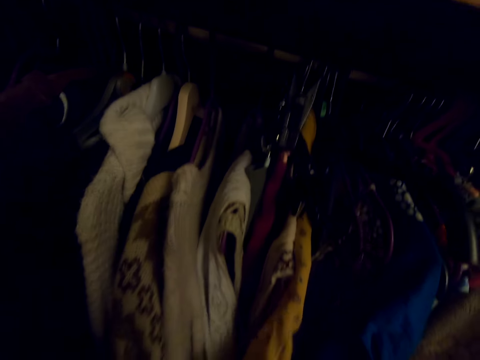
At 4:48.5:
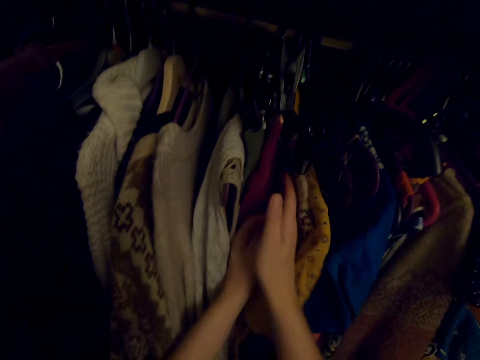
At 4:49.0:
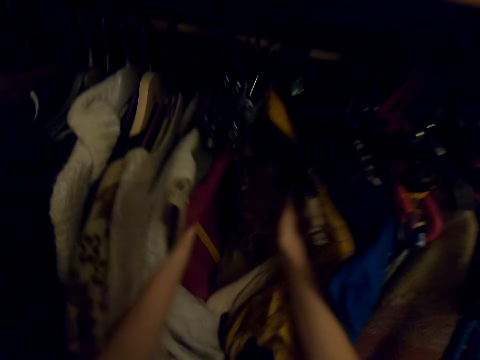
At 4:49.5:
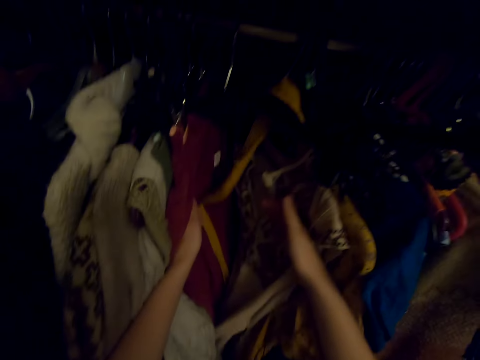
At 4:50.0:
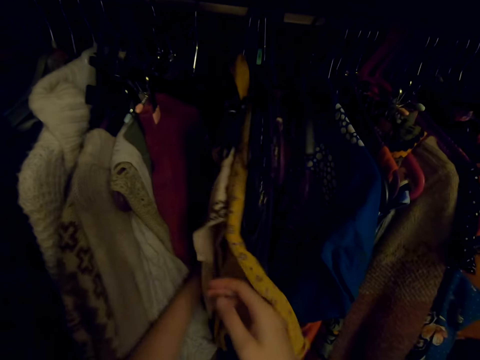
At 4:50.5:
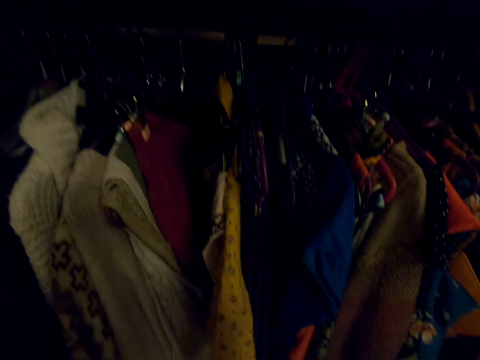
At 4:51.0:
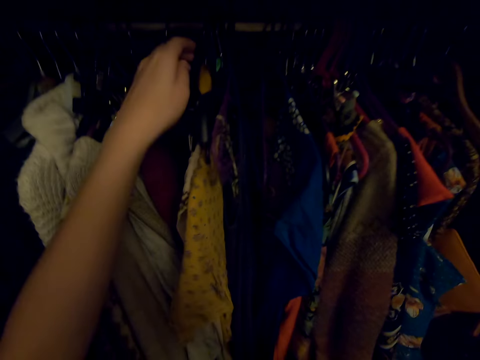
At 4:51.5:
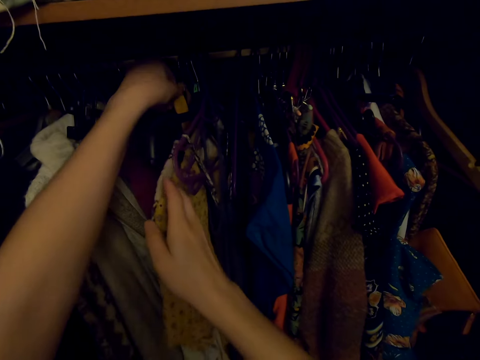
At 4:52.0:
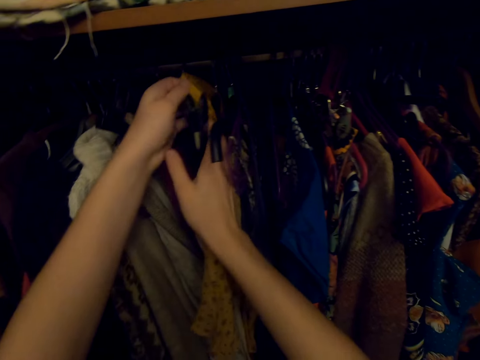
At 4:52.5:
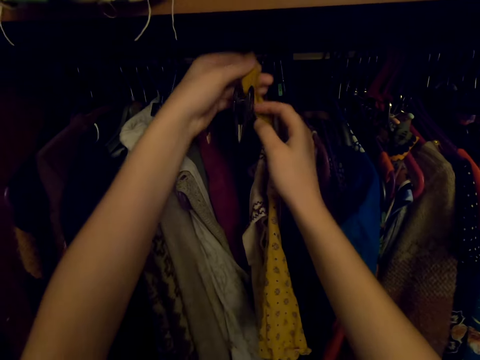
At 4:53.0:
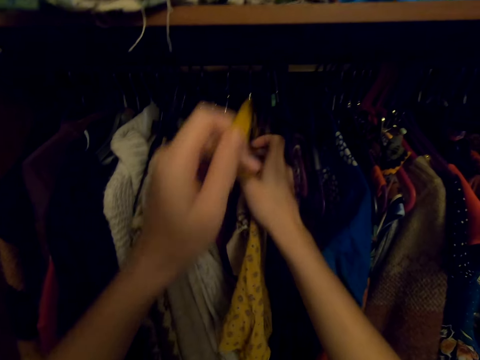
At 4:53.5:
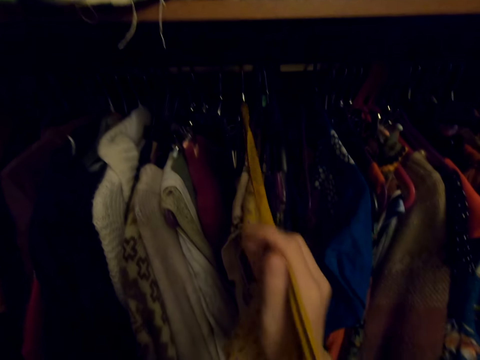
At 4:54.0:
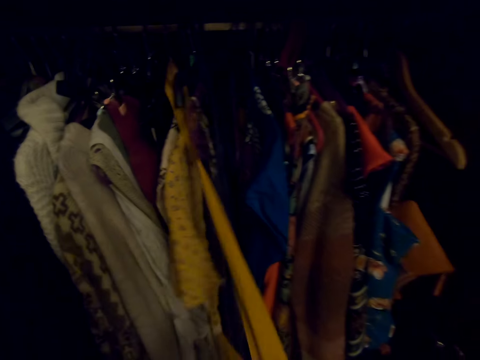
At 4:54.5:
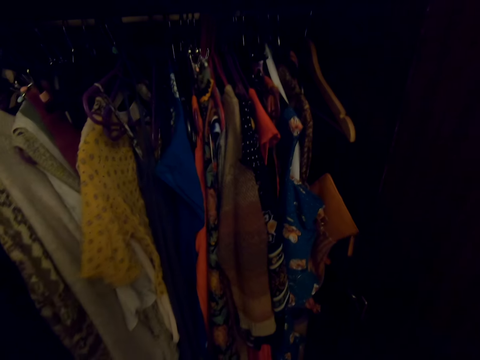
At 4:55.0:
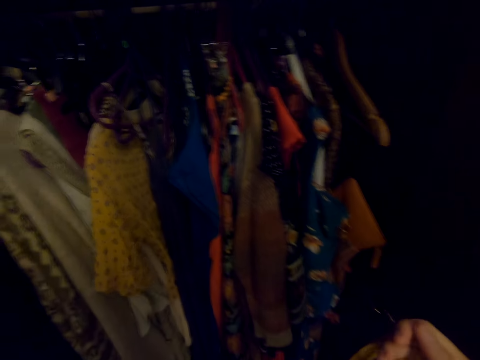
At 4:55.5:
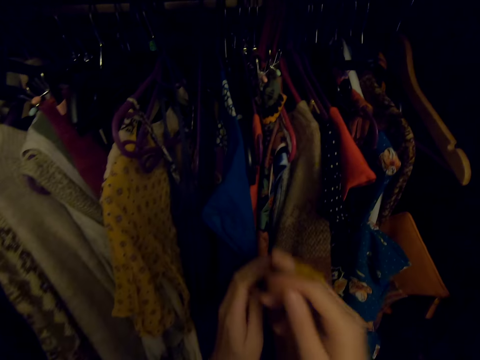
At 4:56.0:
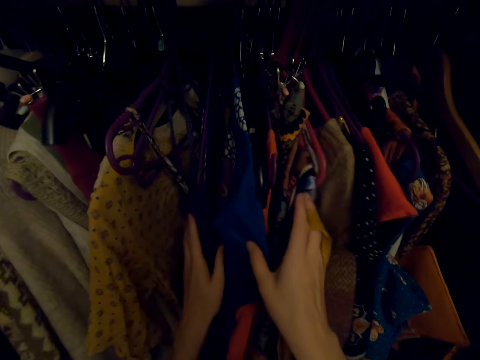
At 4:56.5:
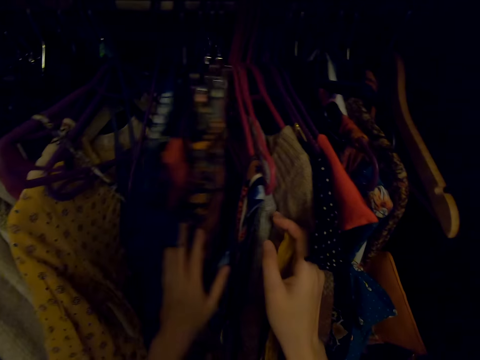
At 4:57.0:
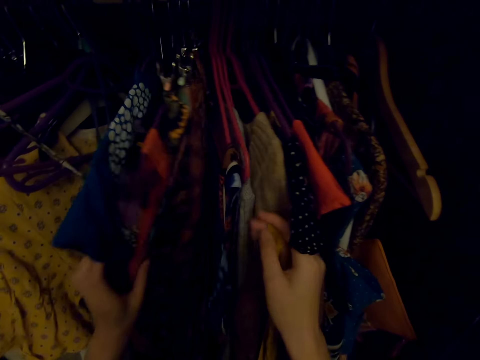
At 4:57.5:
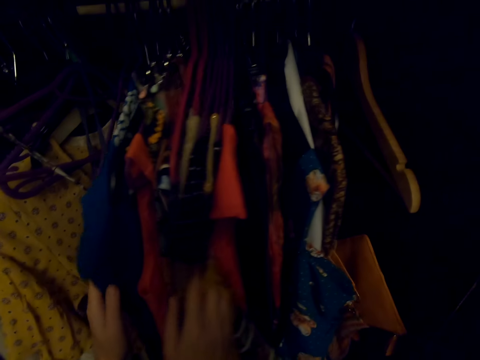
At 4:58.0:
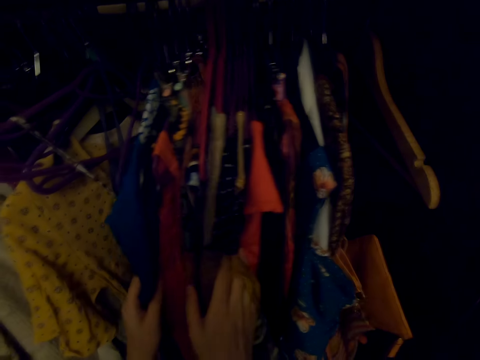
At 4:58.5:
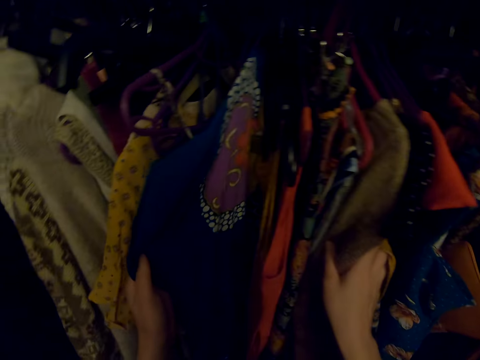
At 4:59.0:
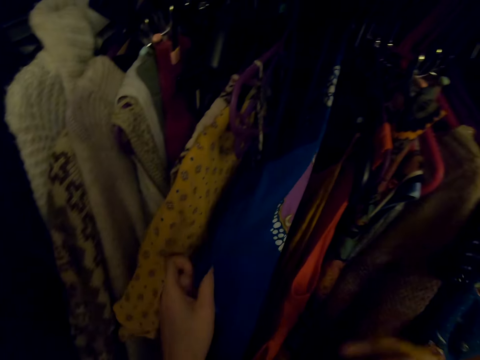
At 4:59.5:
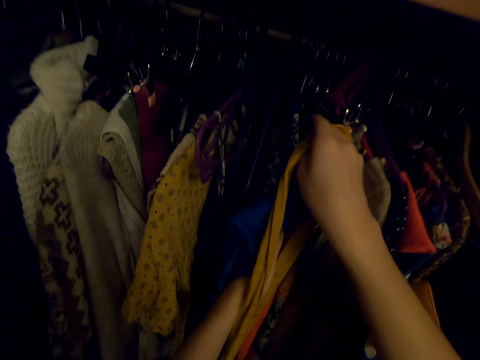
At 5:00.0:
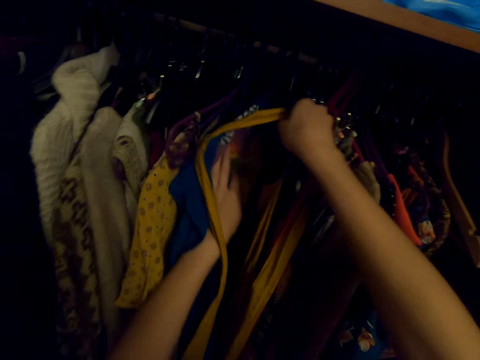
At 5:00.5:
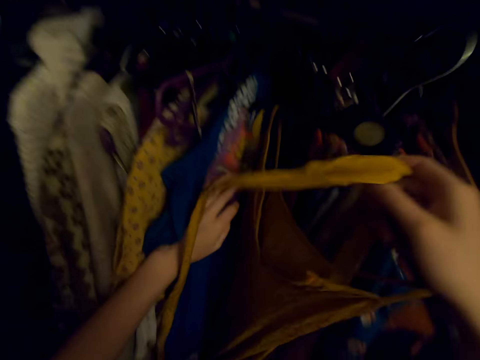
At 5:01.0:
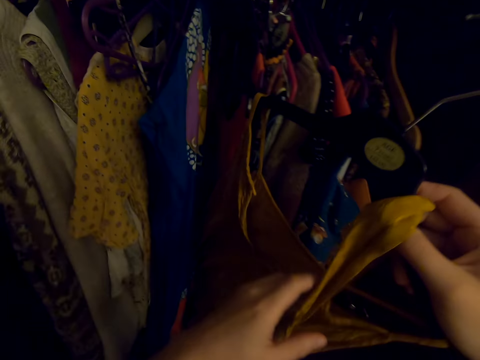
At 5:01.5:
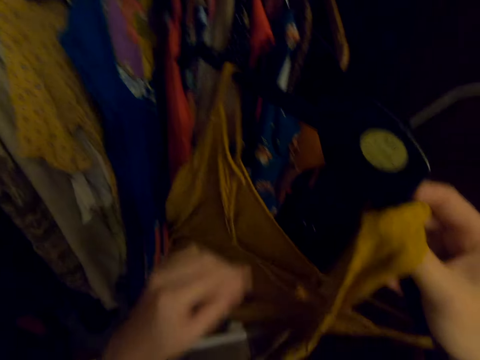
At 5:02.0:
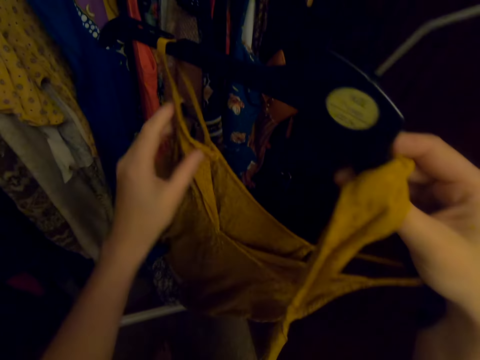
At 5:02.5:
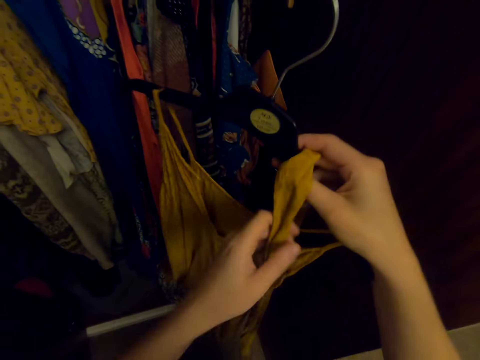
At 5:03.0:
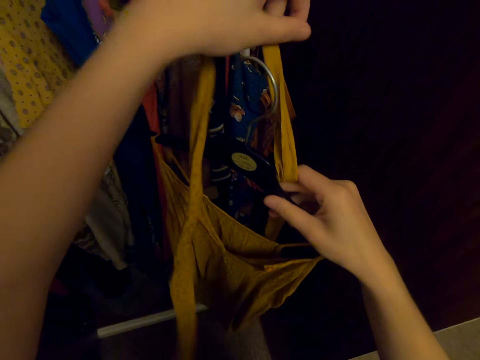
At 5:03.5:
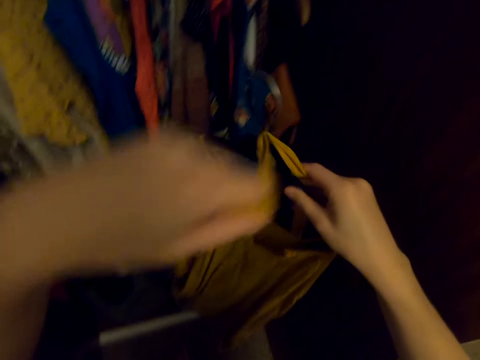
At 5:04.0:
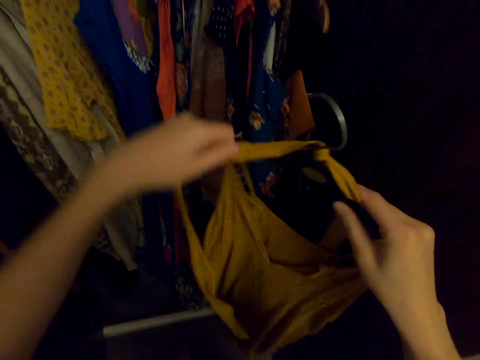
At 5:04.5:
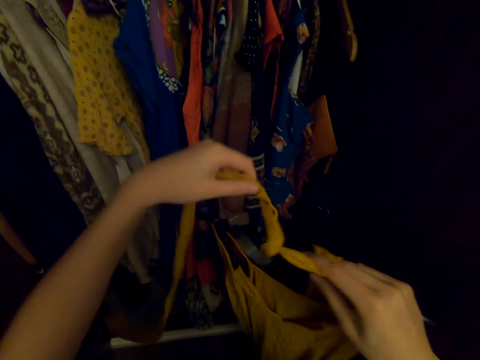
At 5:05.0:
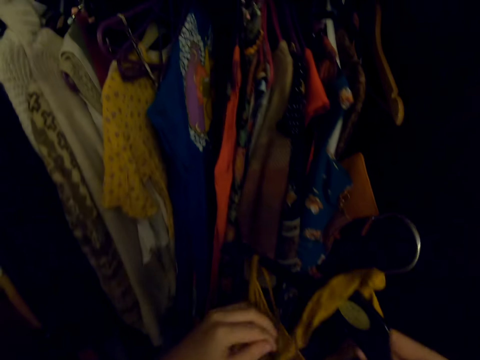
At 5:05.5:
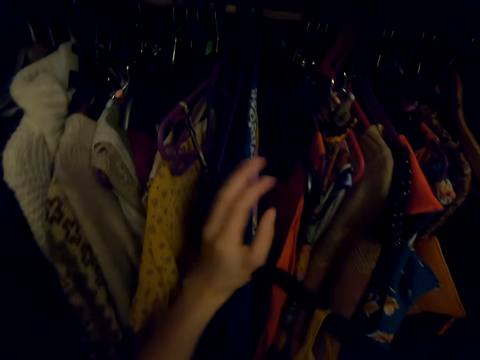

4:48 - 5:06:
The camera wearer sighs. They part the cloth in the closet. They touch the clothes. They pick up the cloth belt in the wardrobe. They look at the clothes and touch the clothes. They pick up a cloth on the hanger in the wardrobe. They tie the cloth belt on the hanger.

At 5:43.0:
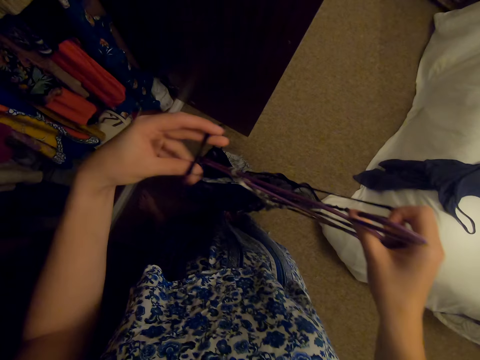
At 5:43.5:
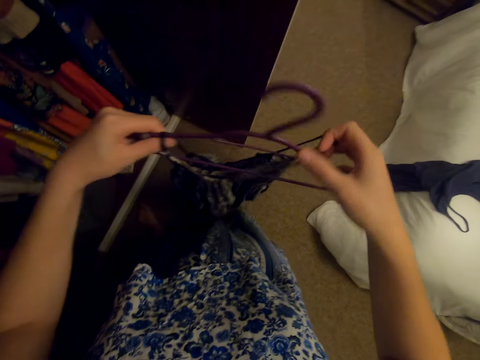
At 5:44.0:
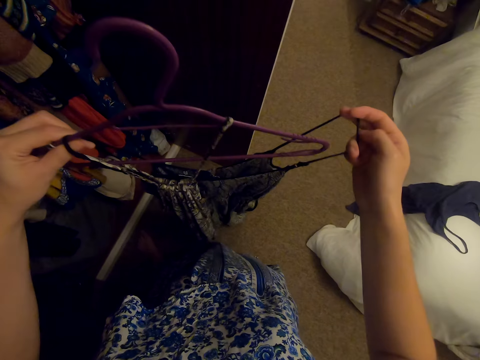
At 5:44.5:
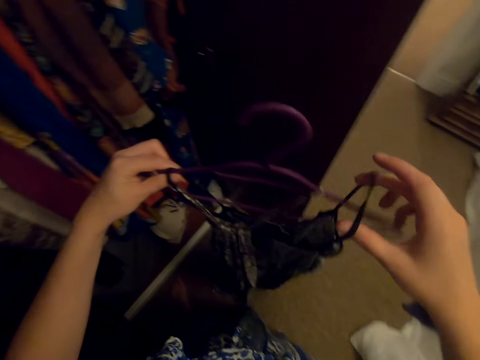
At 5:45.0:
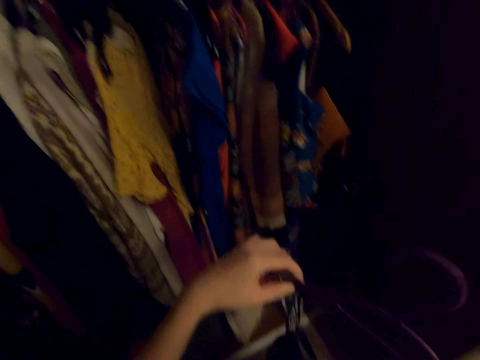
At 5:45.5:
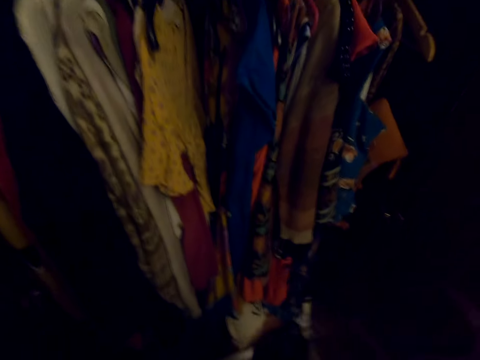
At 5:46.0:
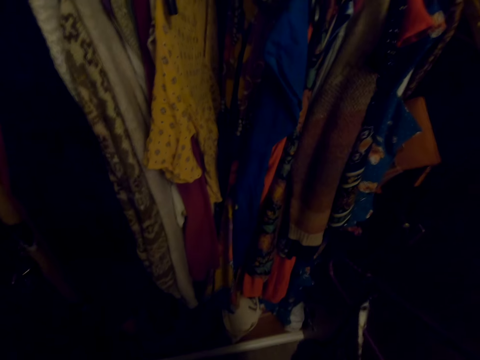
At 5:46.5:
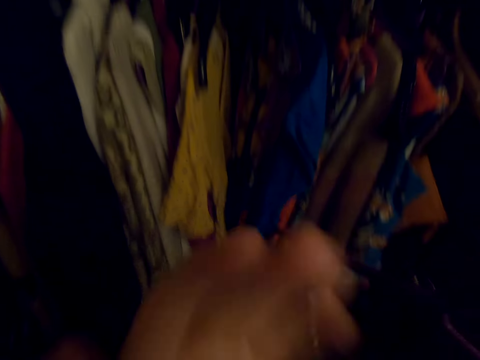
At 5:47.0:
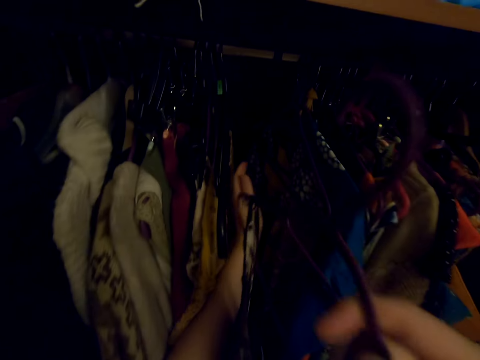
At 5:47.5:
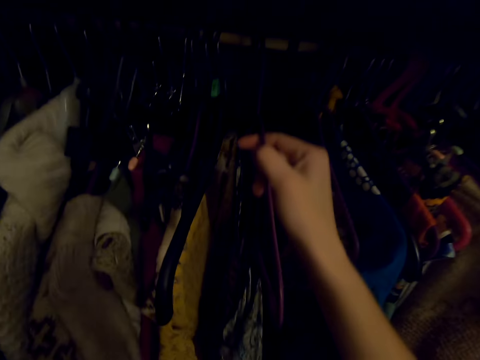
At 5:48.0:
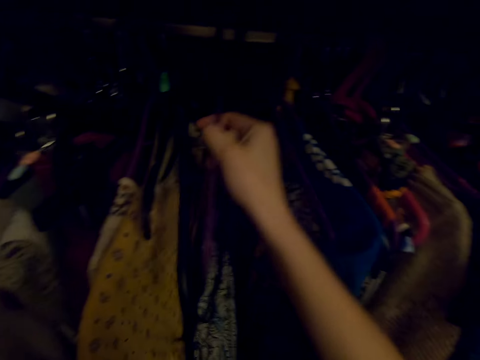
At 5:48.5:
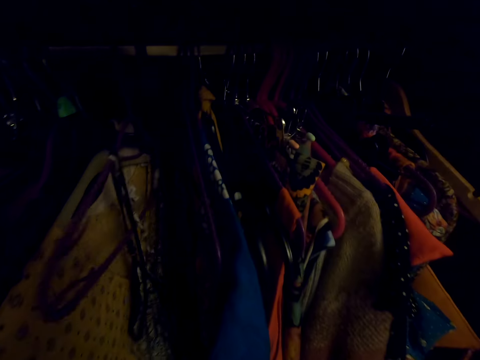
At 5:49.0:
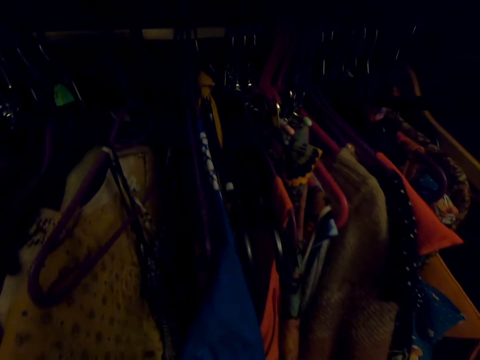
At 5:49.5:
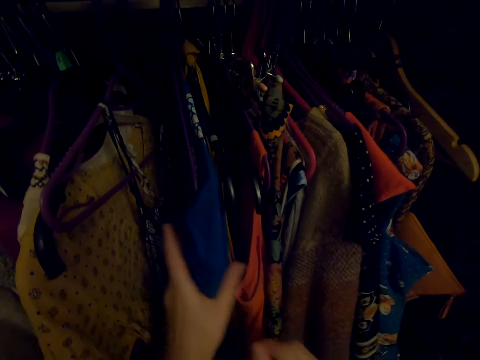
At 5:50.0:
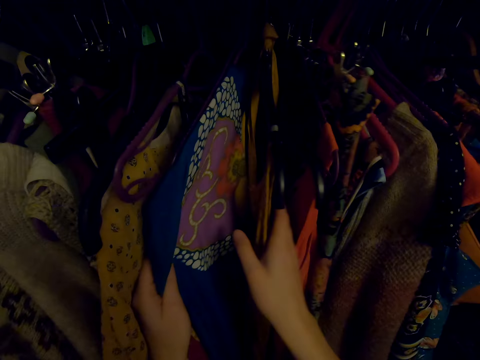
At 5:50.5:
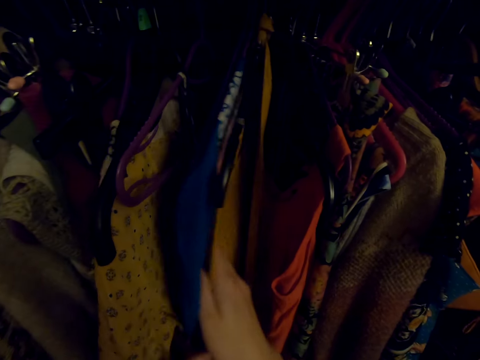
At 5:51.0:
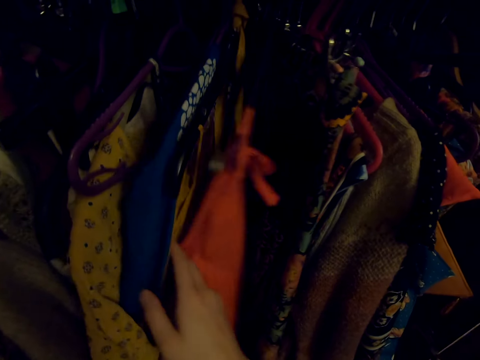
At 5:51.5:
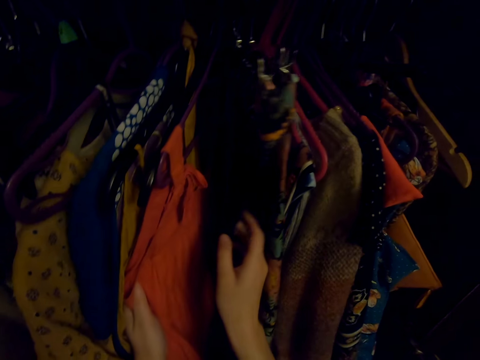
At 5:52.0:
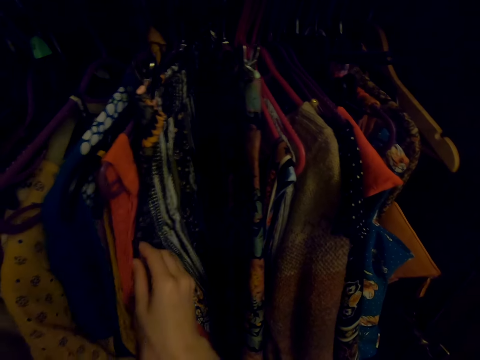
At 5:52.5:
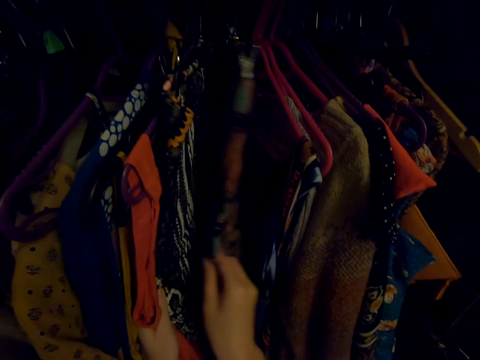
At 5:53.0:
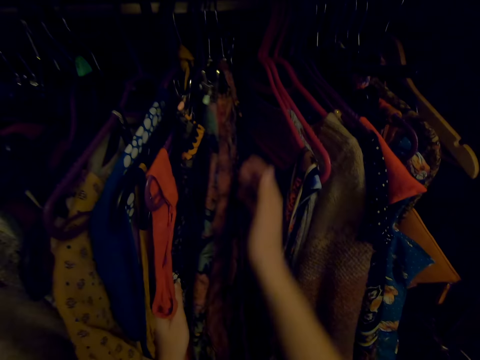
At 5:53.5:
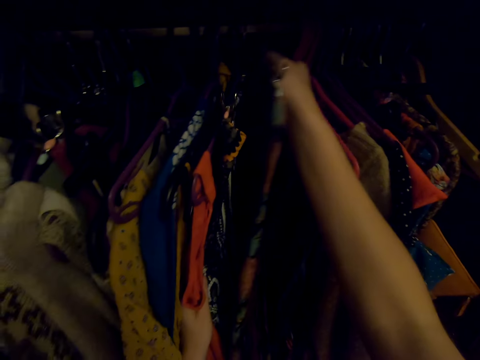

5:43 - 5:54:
The camera wearer puts clothes on the hanger. They touch the clothes. They put the clothes on the hanger in the wardrobe. They touch the clothes and check on the clothes in the closet.
